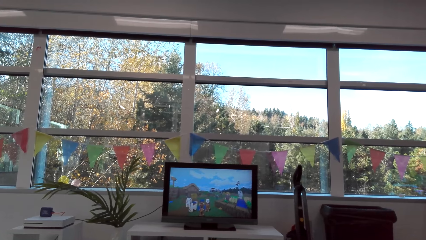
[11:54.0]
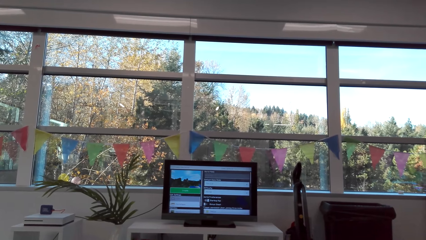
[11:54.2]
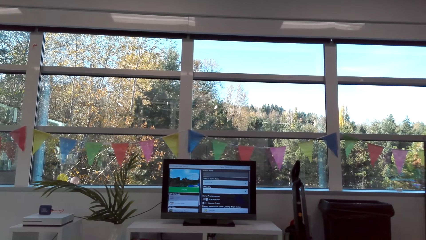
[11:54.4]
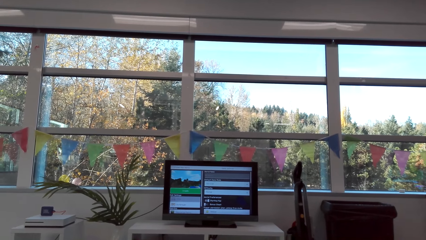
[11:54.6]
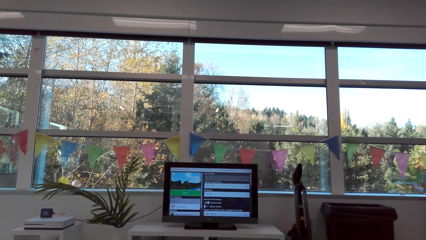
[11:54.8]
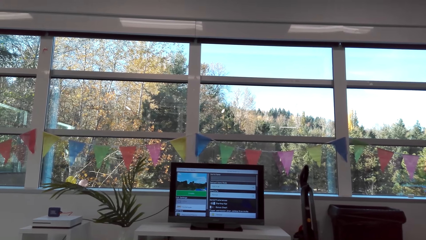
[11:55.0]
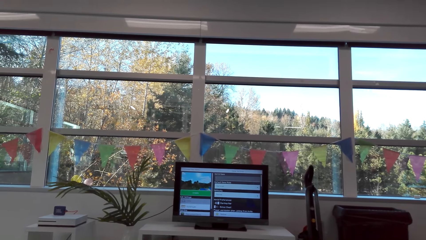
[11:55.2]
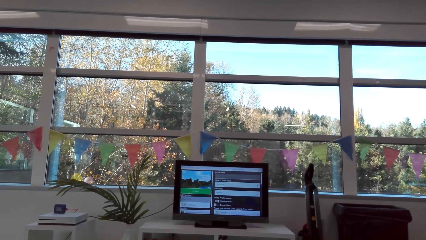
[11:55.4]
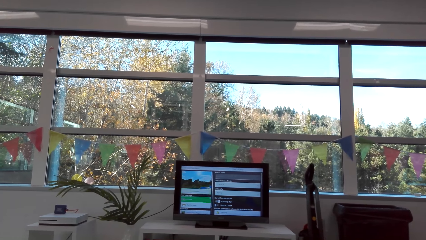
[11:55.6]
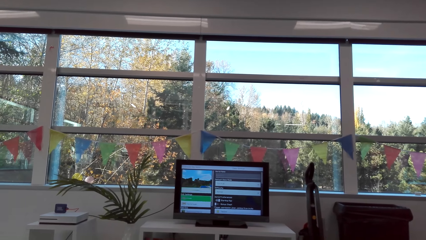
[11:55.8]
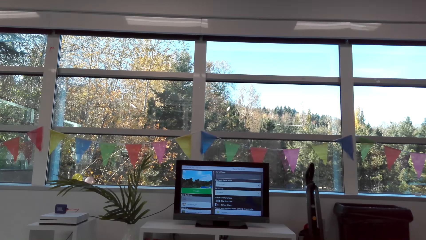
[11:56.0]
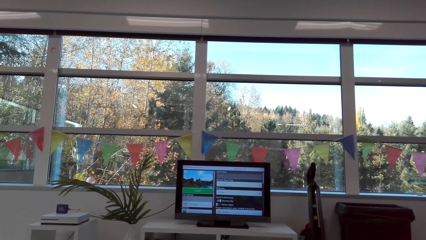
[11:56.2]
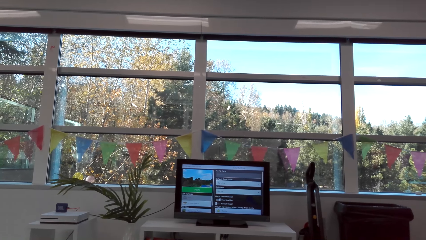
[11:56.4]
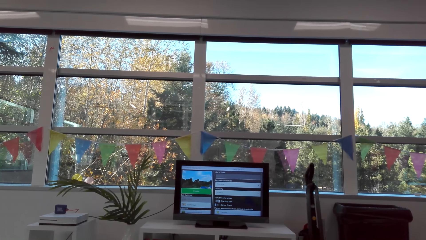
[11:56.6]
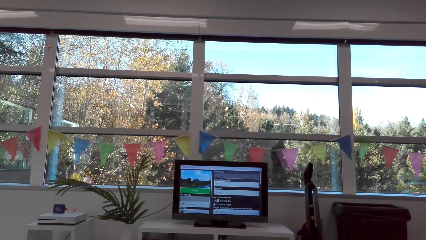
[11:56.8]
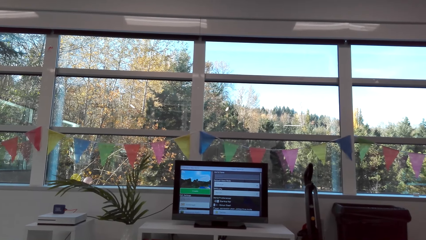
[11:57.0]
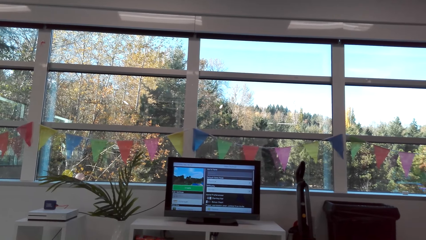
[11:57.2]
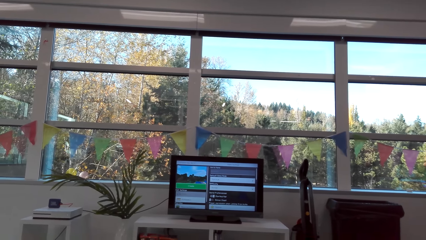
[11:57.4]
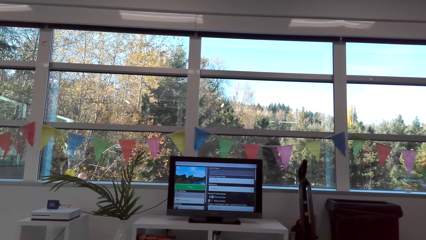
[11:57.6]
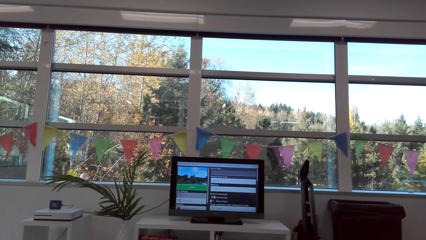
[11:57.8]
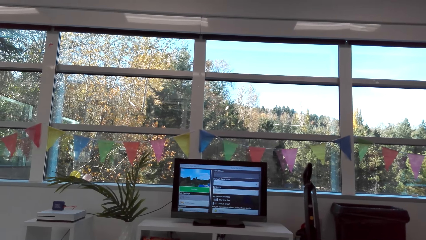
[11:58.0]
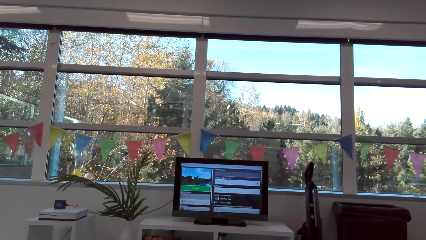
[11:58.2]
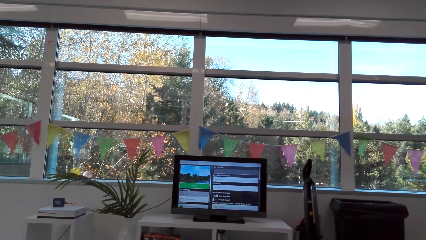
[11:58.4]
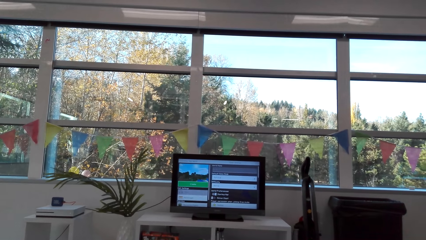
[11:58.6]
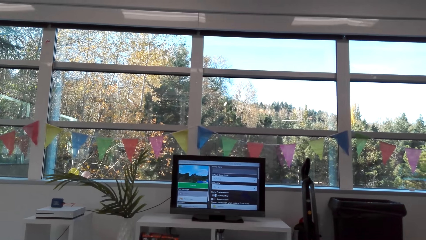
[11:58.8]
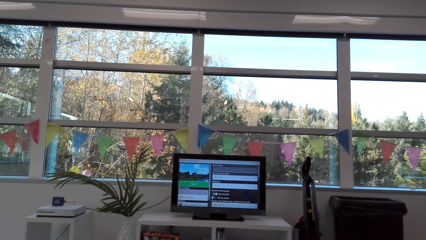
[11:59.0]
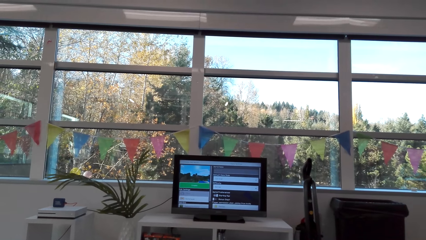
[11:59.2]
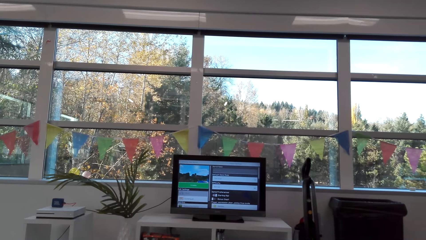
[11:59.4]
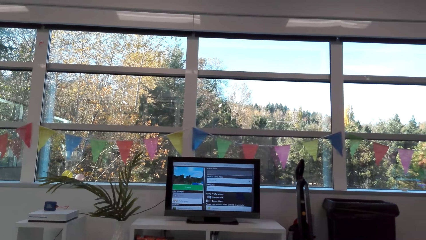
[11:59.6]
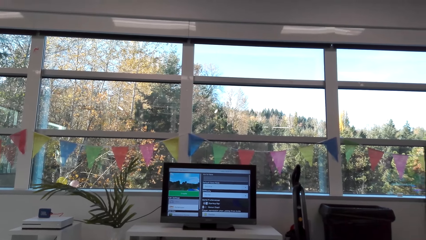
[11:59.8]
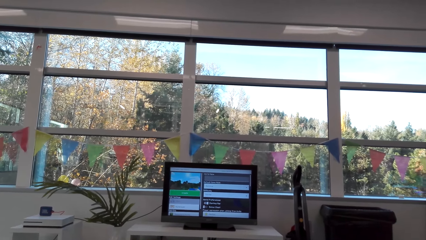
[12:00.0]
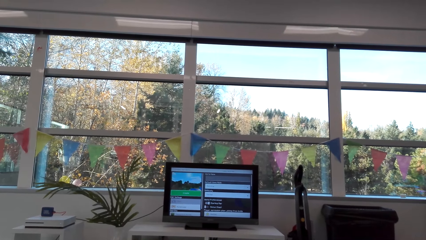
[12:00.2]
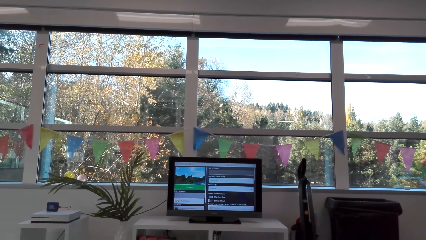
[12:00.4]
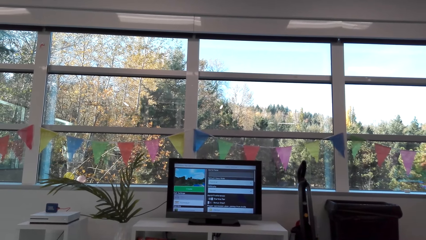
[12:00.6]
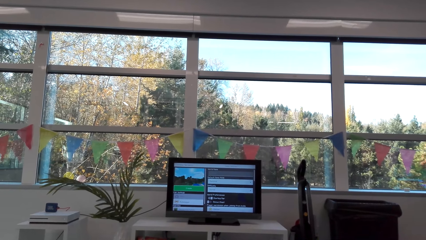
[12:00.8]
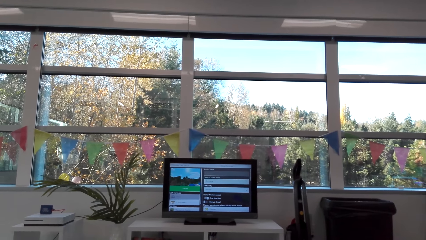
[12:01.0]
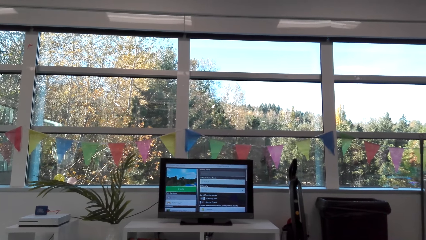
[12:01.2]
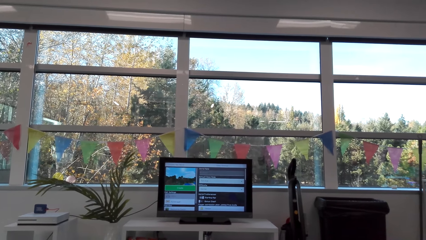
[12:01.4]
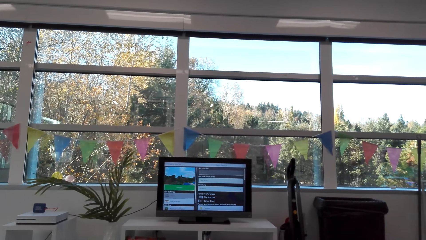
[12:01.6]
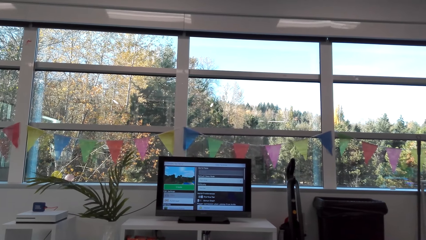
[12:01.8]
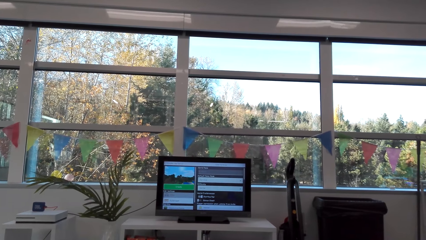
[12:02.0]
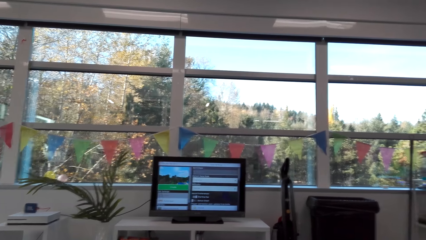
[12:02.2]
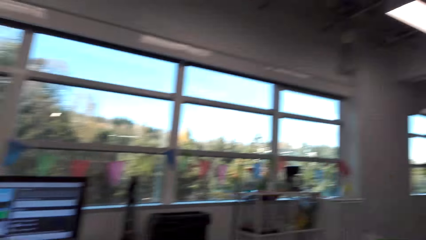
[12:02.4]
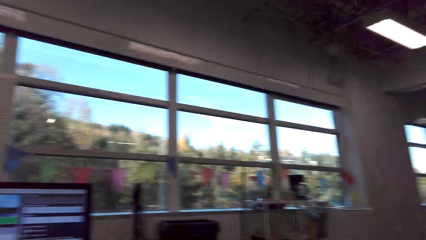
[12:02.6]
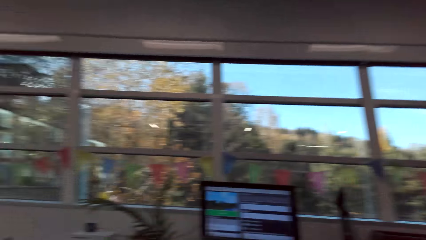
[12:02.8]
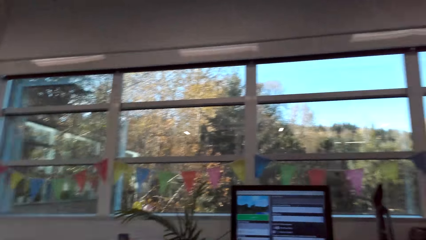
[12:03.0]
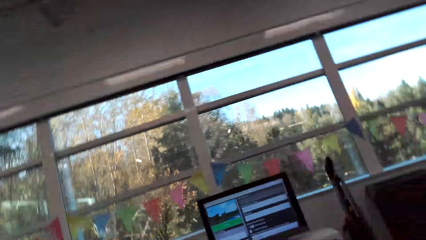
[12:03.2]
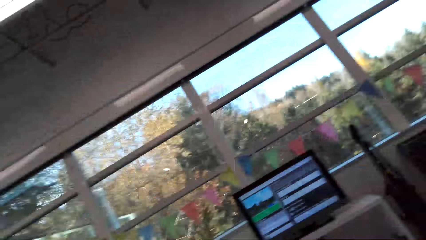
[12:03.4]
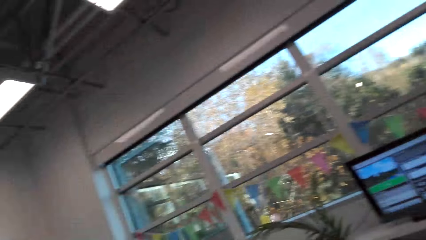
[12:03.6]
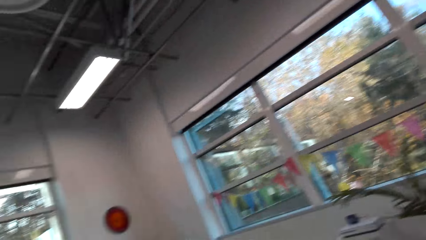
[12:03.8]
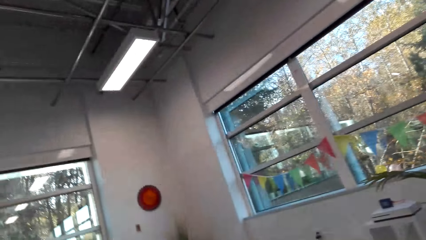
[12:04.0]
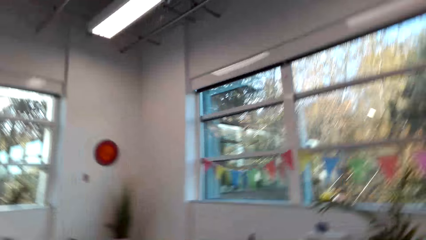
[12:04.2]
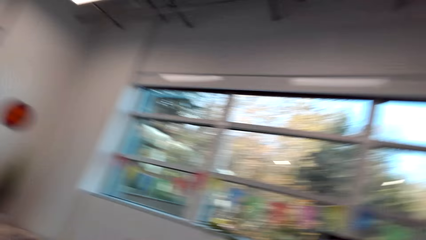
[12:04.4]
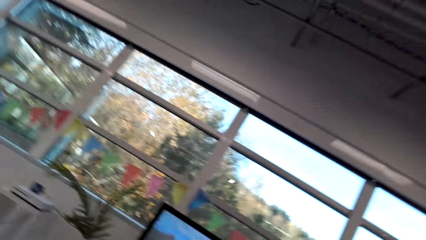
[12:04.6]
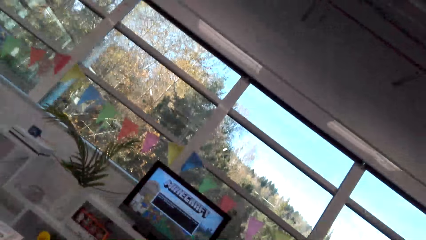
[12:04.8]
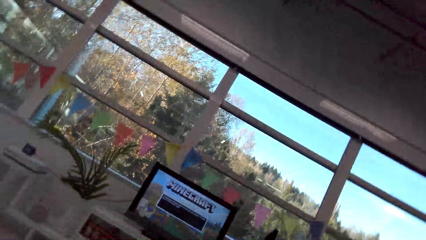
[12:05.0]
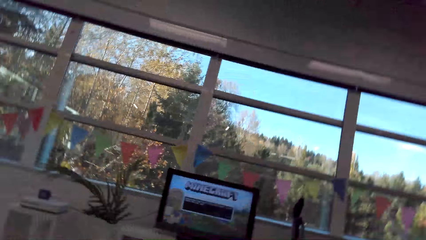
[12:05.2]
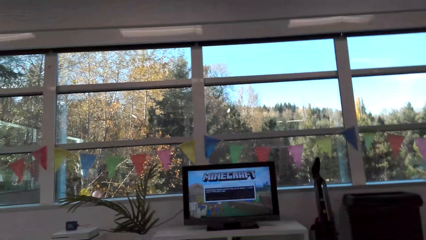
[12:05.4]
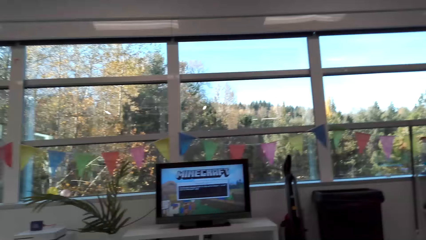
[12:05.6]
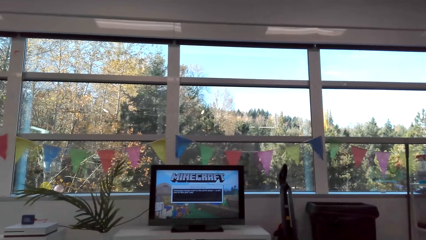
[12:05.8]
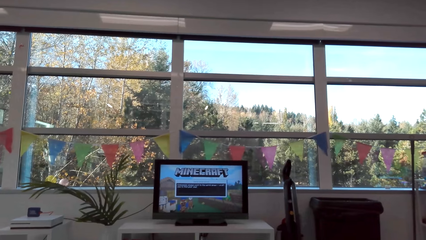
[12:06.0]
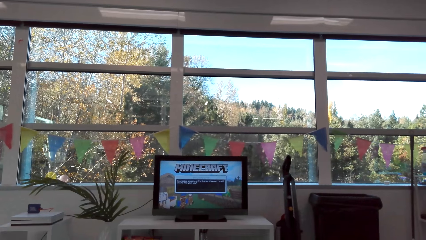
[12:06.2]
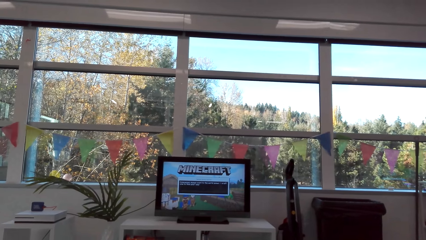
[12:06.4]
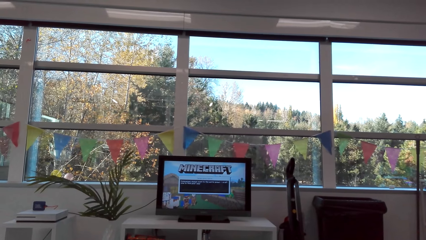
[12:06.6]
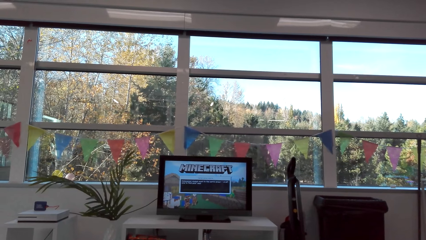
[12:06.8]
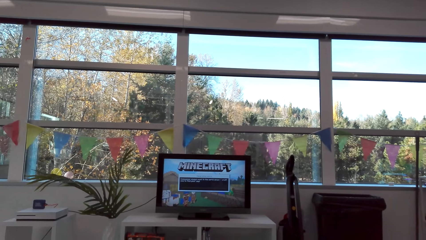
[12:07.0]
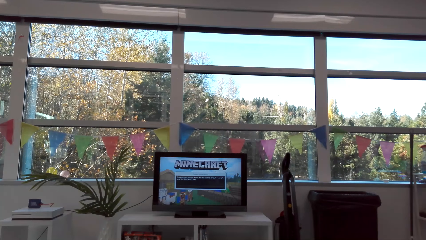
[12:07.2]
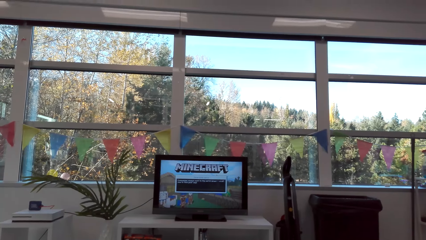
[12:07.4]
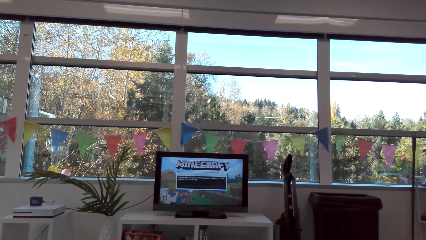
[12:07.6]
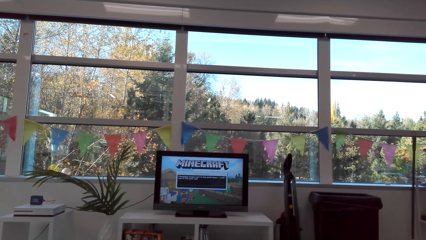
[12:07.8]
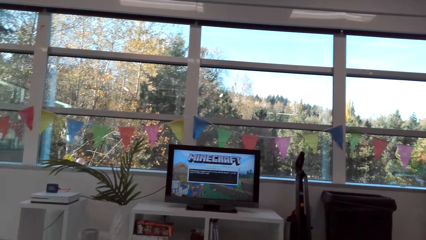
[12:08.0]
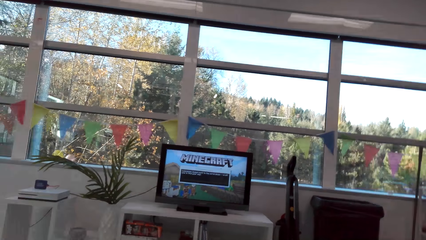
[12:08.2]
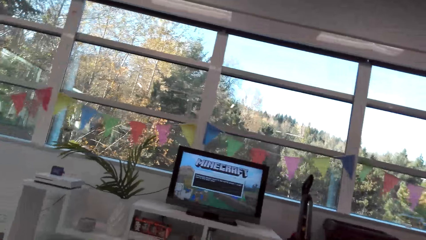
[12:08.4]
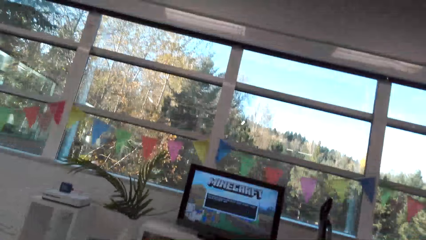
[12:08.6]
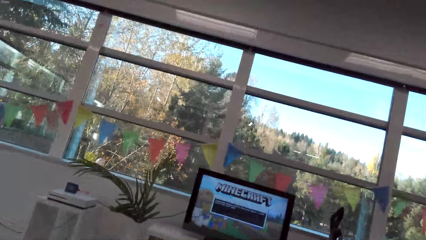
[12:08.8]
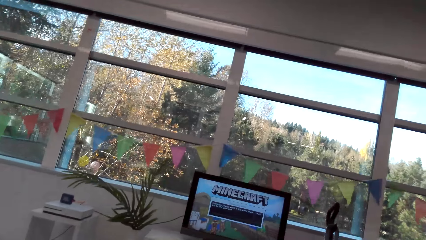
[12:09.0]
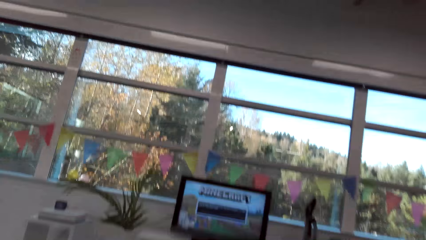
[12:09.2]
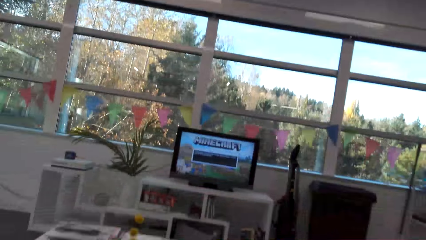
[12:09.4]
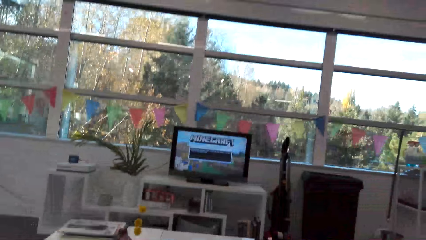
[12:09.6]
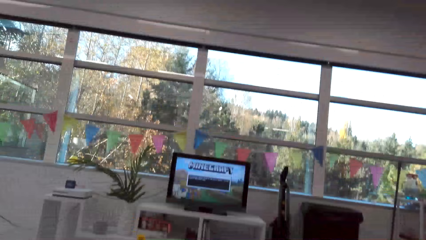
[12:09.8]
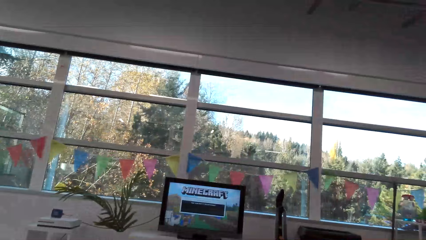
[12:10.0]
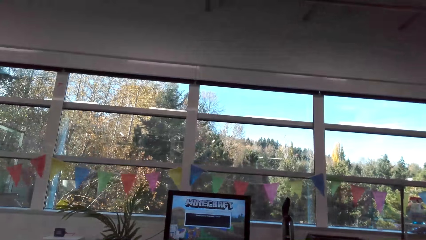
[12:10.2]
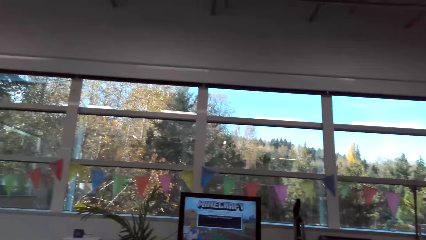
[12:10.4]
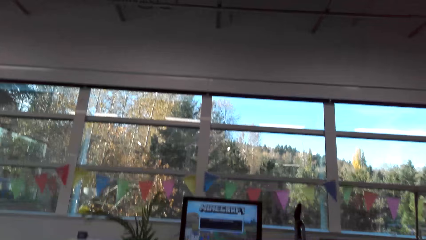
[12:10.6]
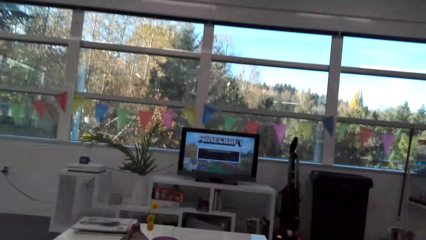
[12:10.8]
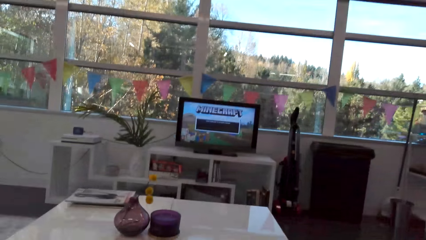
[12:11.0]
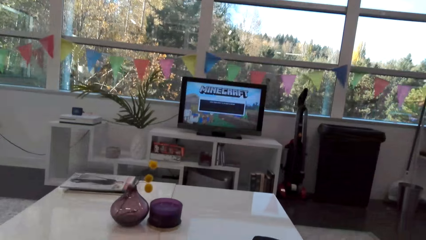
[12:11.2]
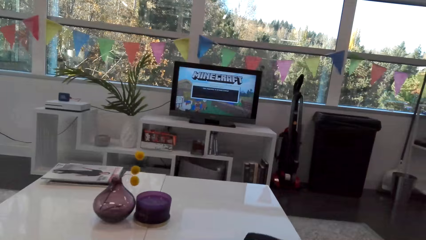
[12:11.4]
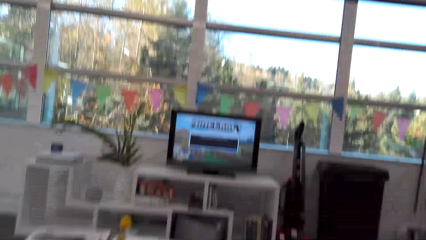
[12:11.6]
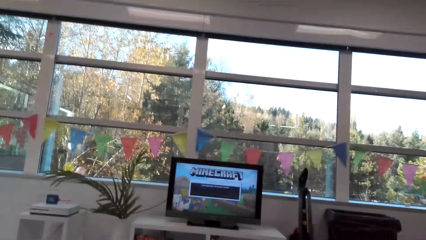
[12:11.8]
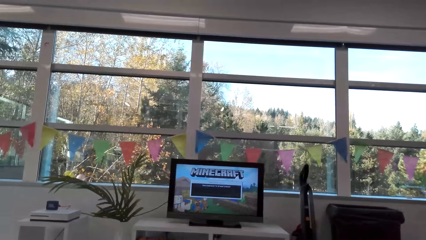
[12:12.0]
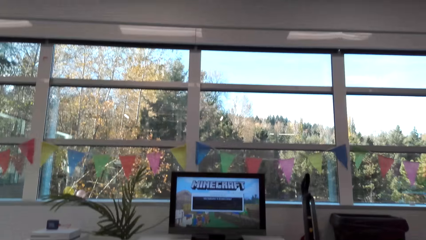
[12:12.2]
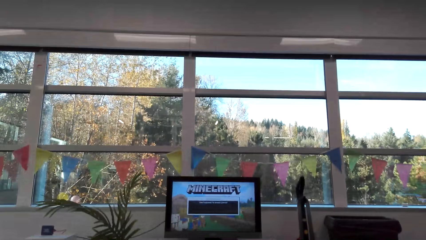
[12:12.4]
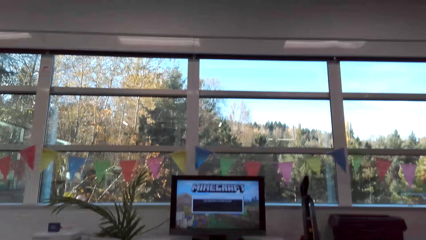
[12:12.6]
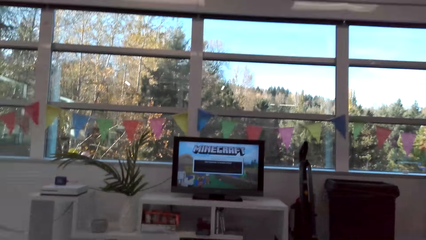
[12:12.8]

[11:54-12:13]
A person walks in the room. The camera wearer looks around the room. The person stands in the room. The camera wearer plays the video game.
